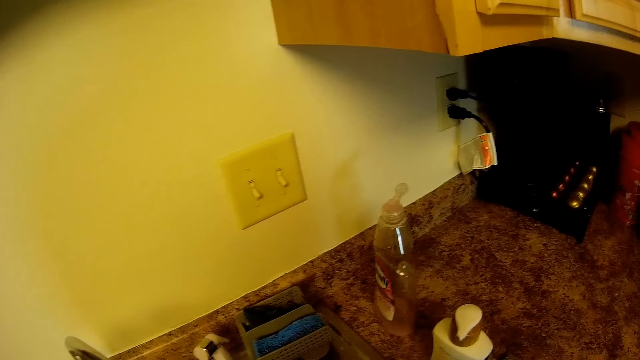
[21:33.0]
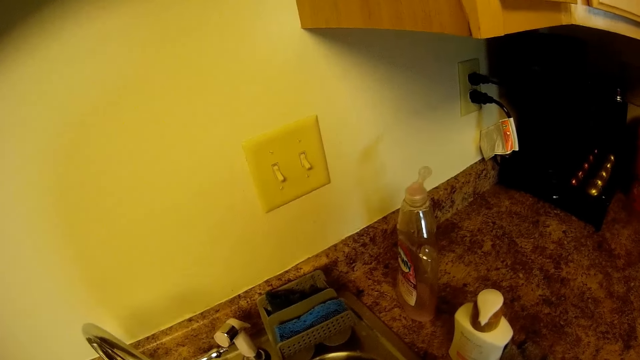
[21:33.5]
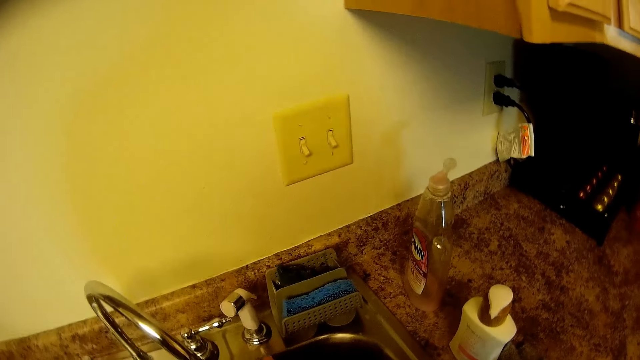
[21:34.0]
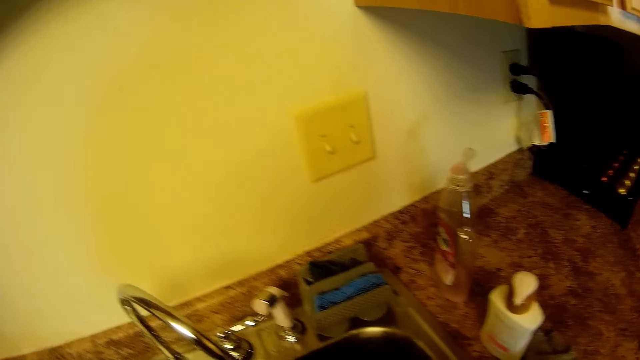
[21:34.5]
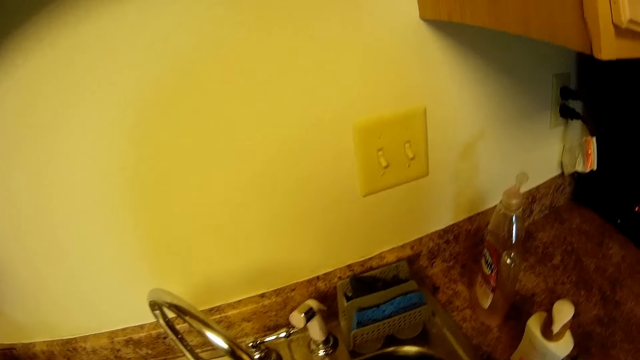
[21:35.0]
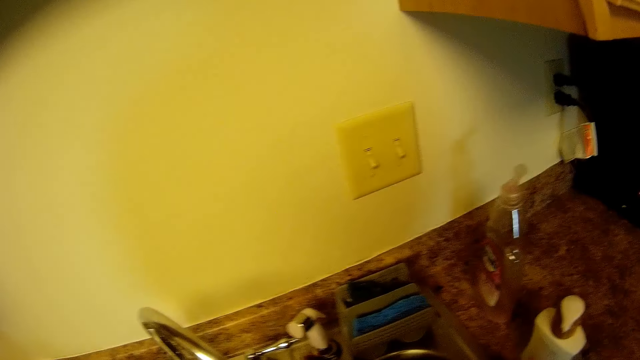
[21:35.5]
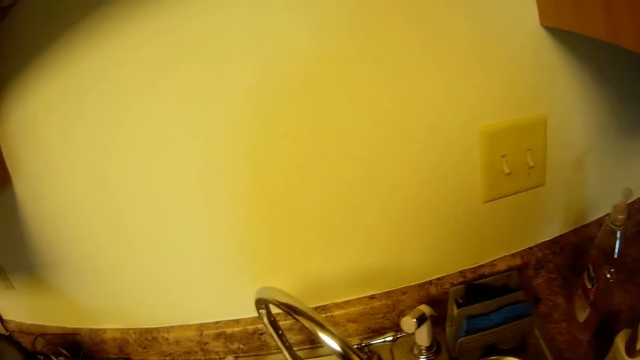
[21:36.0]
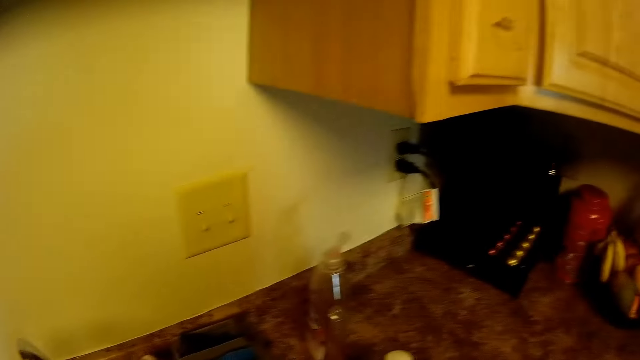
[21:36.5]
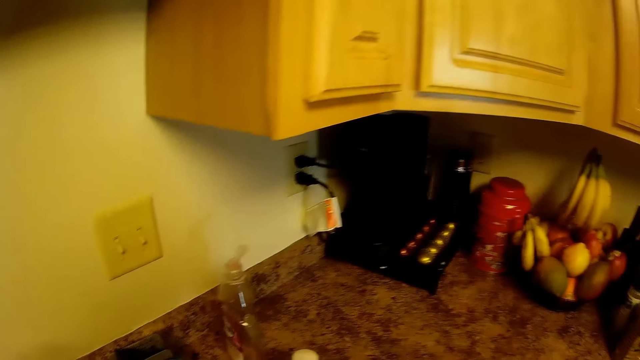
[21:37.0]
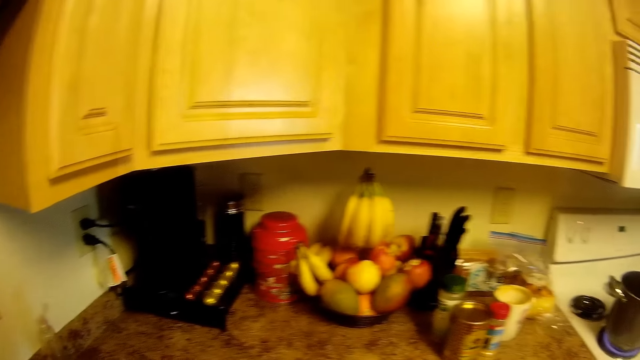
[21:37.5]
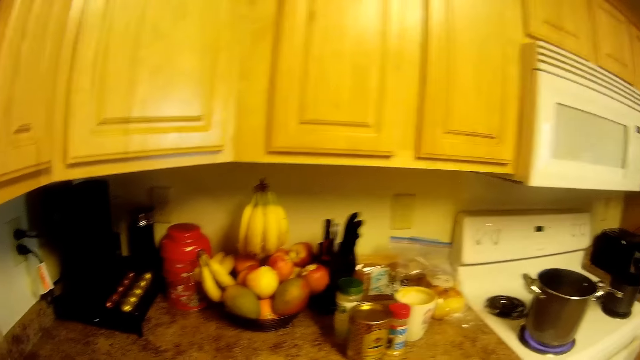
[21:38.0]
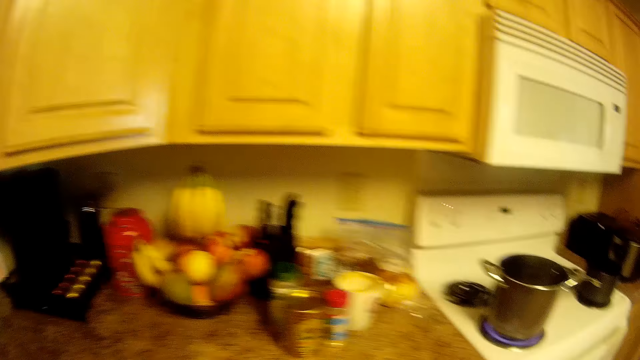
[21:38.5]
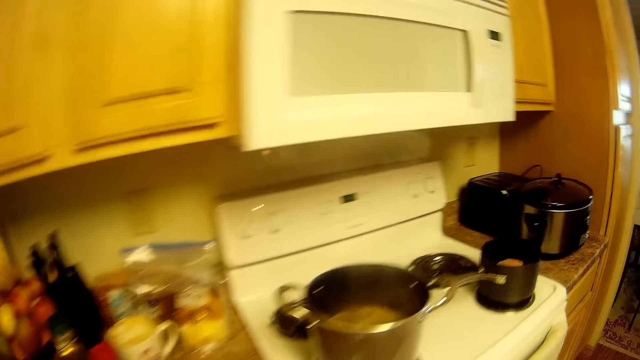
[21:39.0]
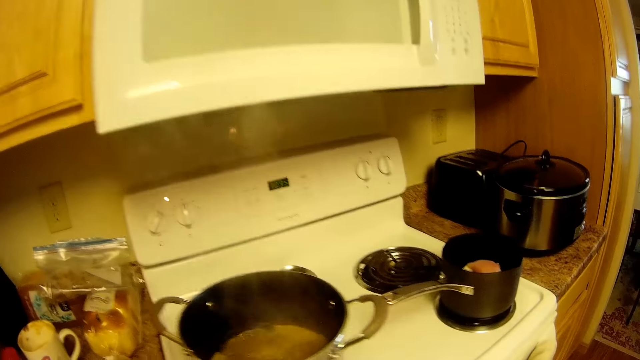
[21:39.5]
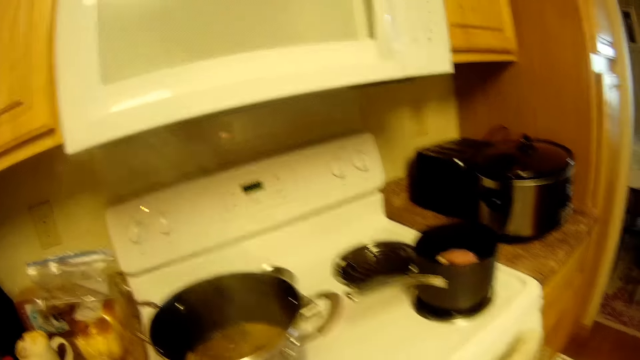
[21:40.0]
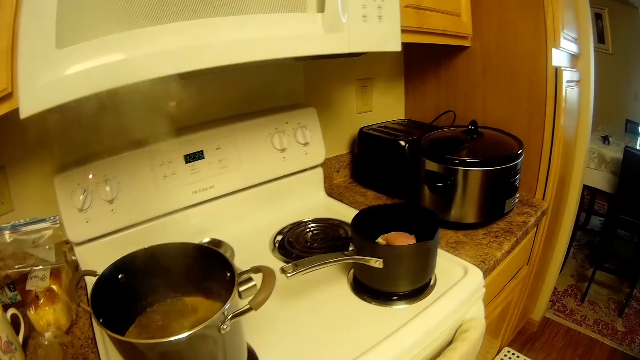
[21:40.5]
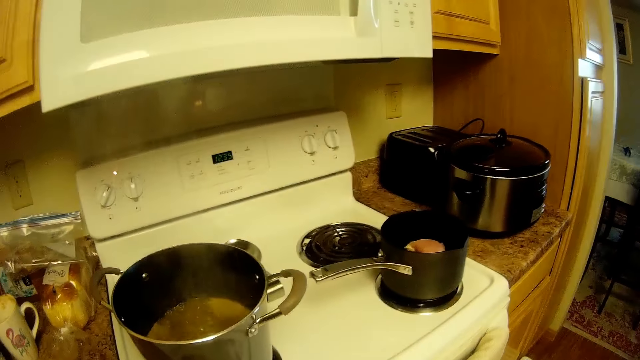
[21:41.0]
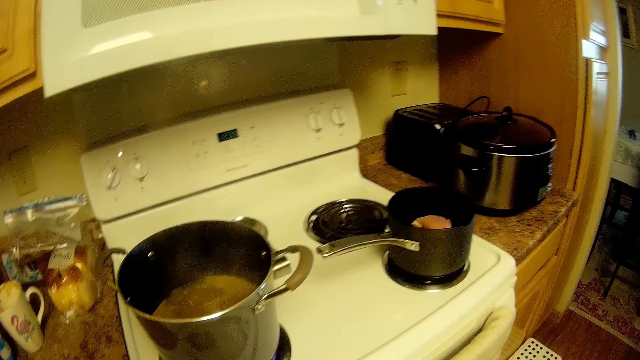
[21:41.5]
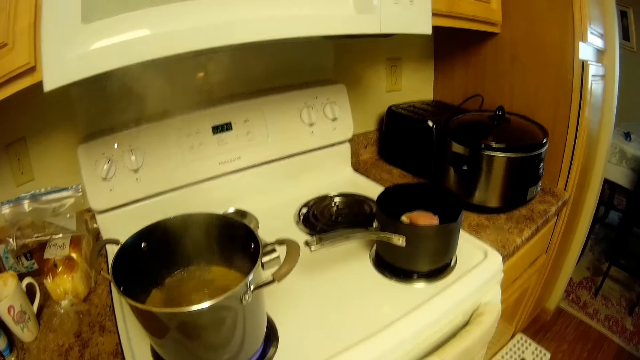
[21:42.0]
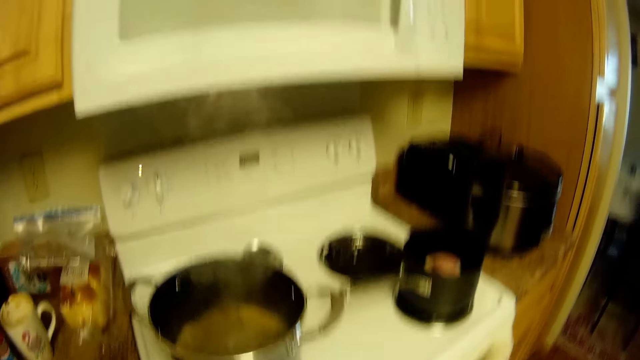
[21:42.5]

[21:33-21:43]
The camera wearer walks around the kitchen.

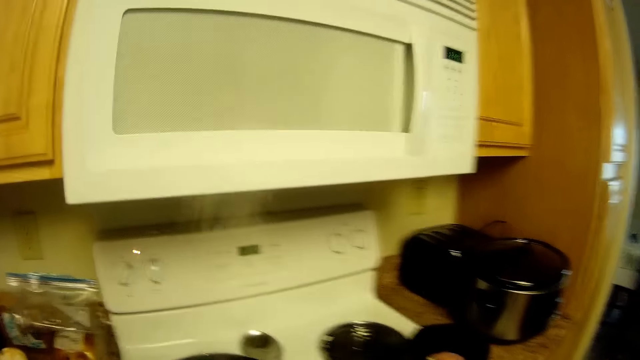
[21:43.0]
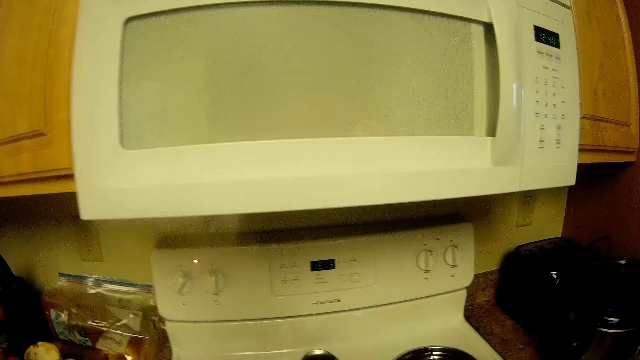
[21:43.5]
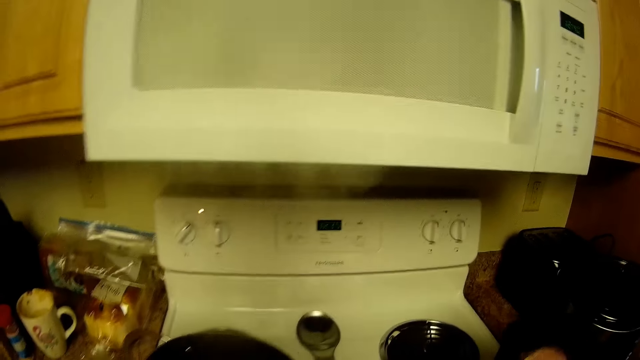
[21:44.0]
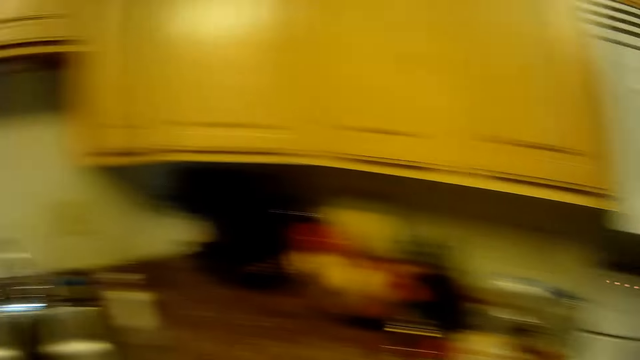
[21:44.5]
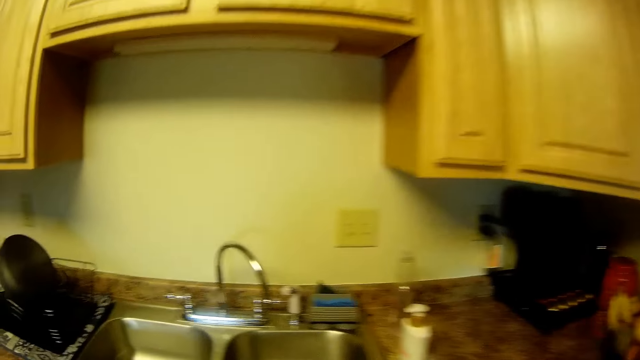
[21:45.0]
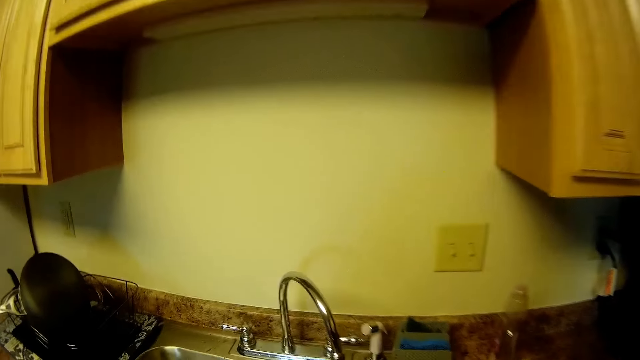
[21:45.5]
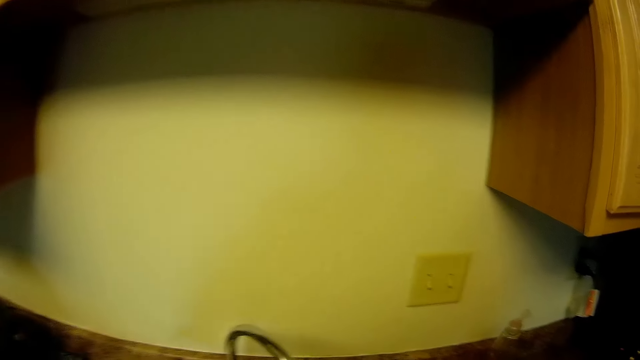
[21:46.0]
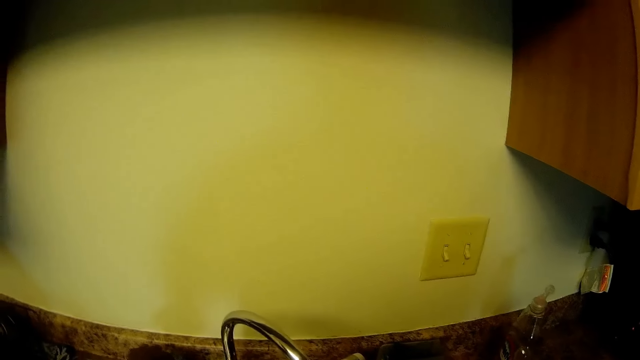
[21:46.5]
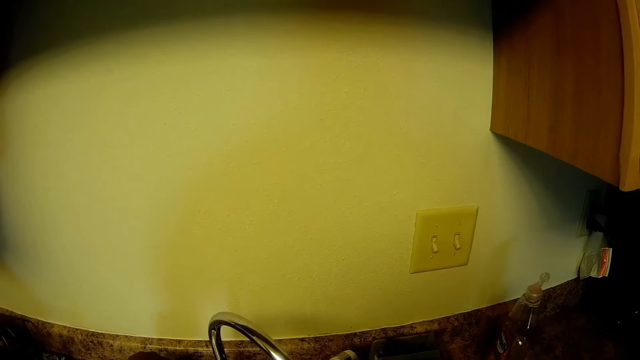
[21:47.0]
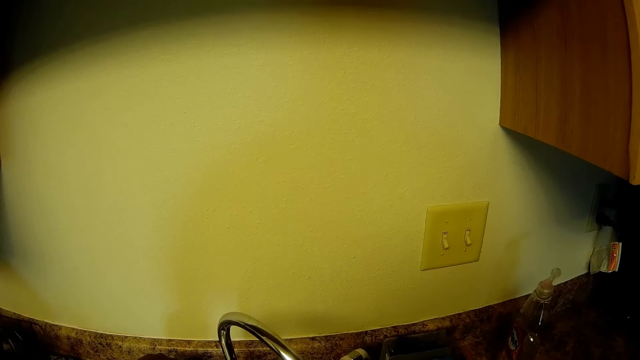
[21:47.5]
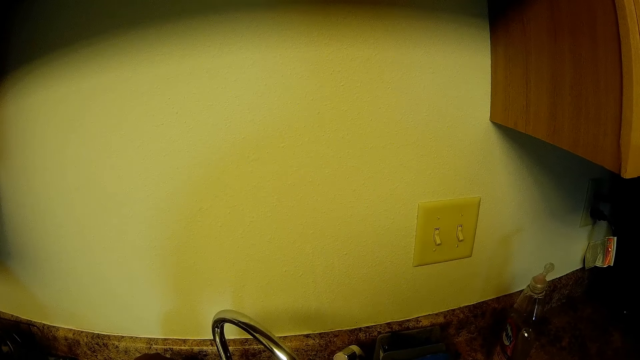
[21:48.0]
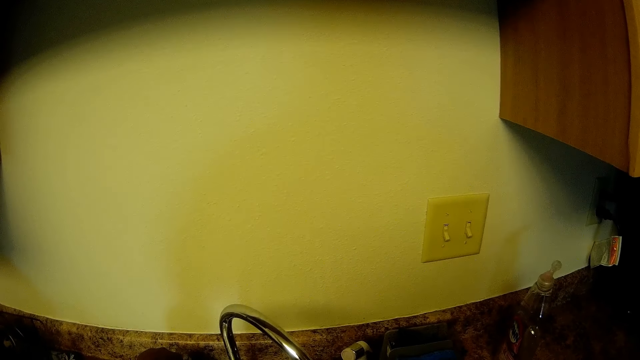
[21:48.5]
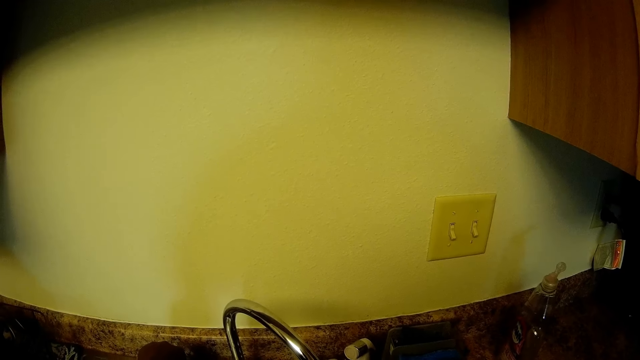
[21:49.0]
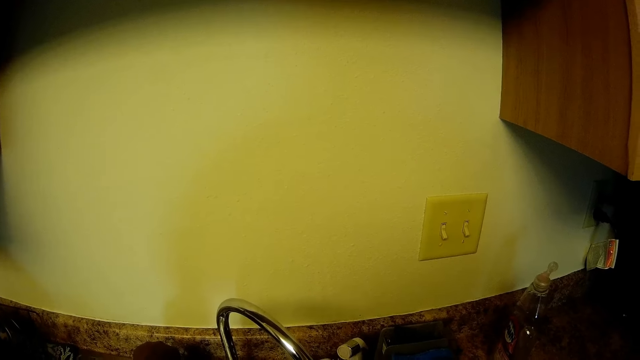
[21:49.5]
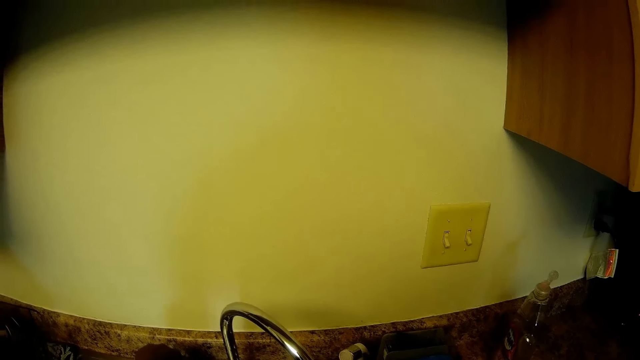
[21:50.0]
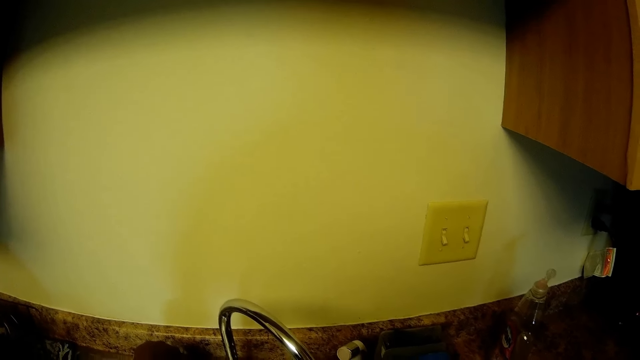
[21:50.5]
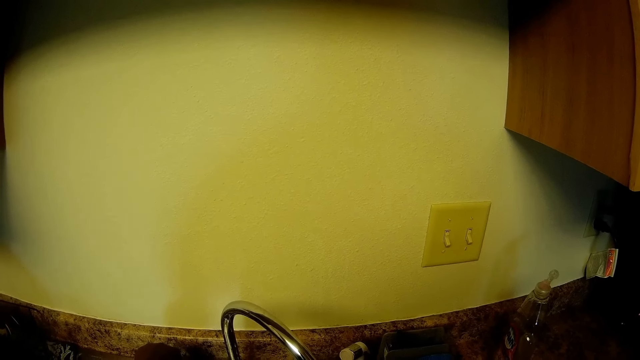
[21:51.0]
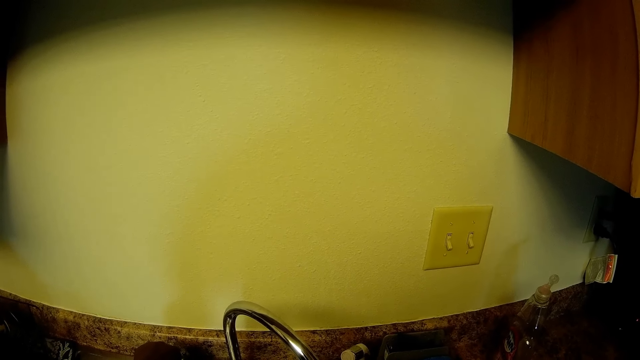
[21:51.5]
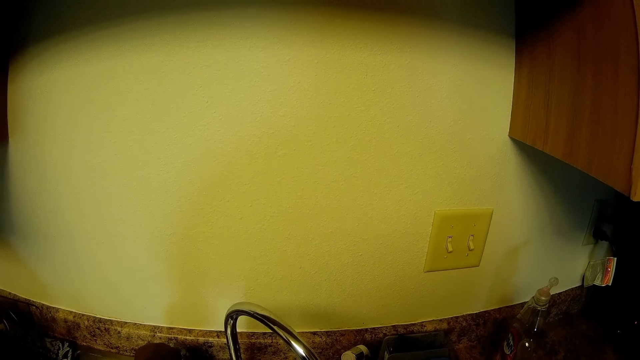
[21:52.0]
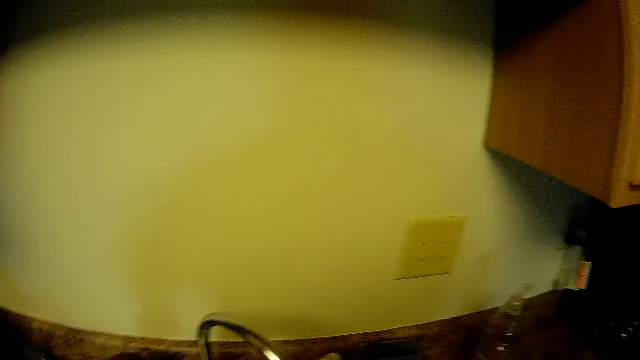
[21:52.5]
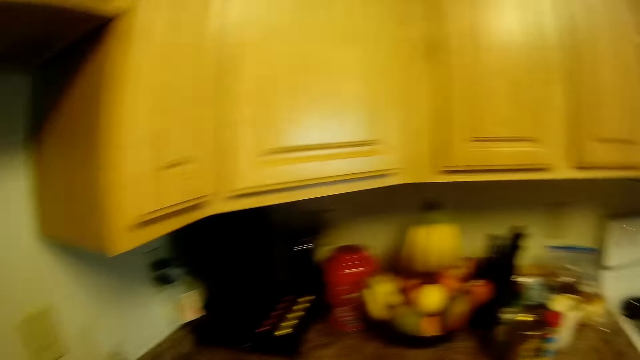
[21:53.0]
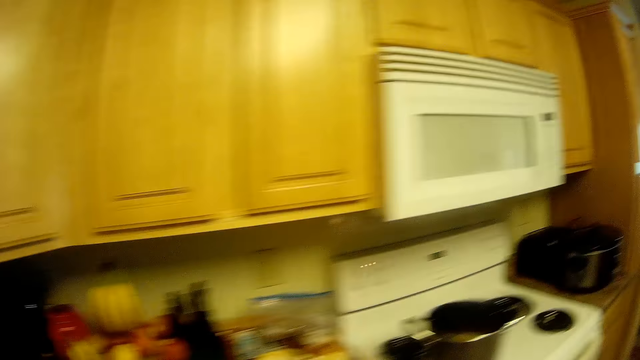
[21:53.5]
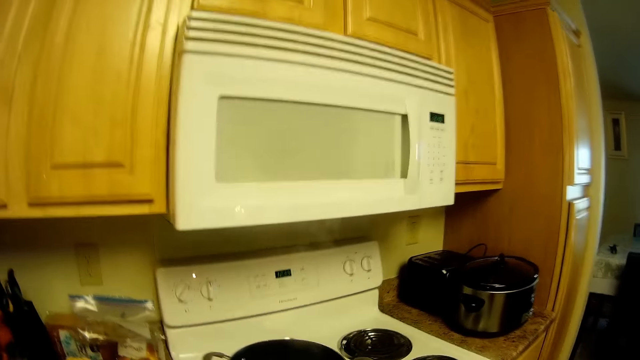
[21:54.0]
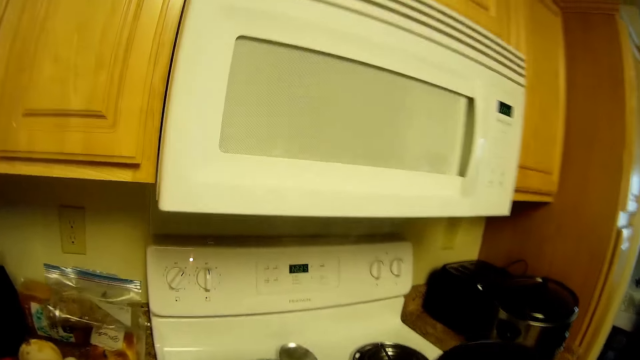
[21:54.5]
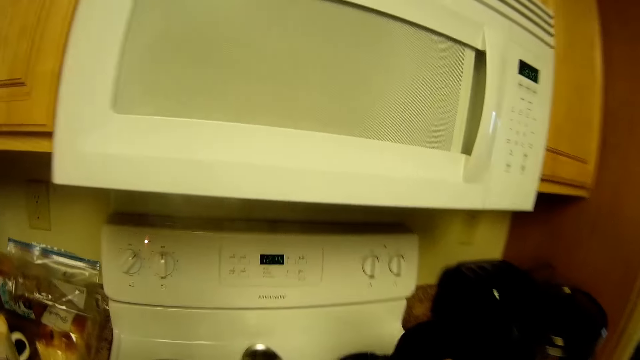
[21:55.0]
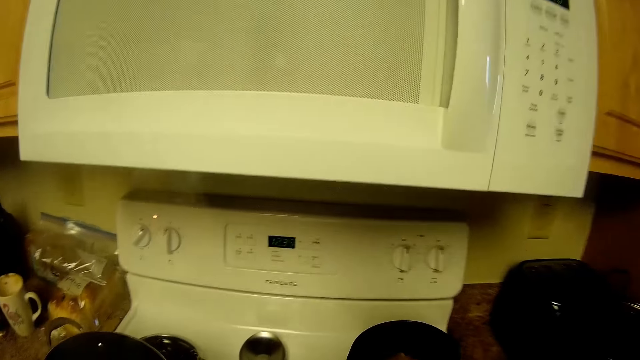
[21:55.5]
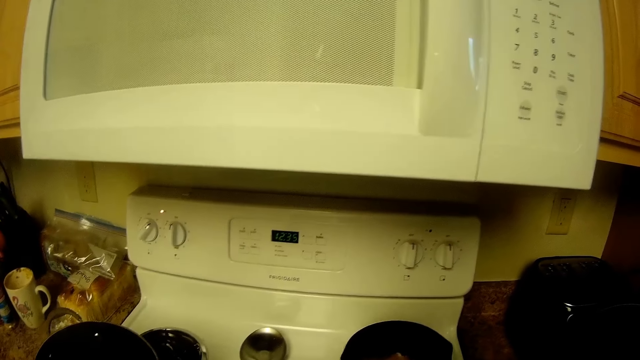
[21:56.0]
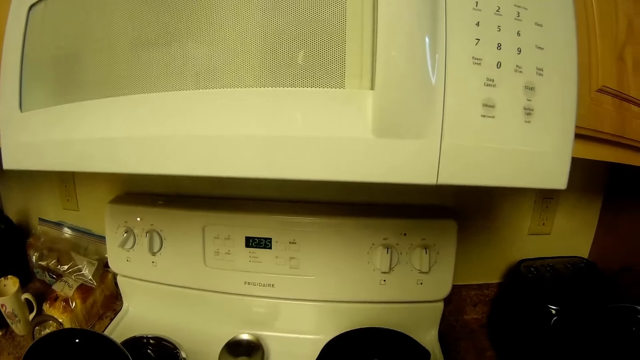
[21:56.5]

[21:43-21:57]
The camera wearer carries the pot from the cooker with her right hand. She uses a kitchen tap. She fills the pot with water from the tap. She walks around the kitchen. She drops the pot on the cooker with her right hand.
